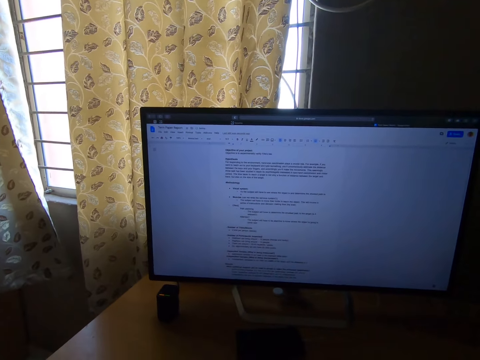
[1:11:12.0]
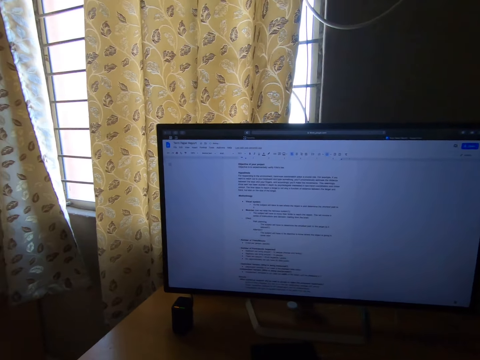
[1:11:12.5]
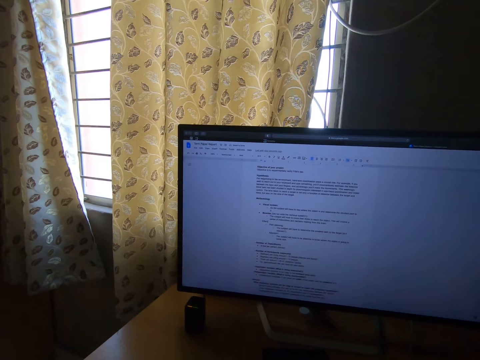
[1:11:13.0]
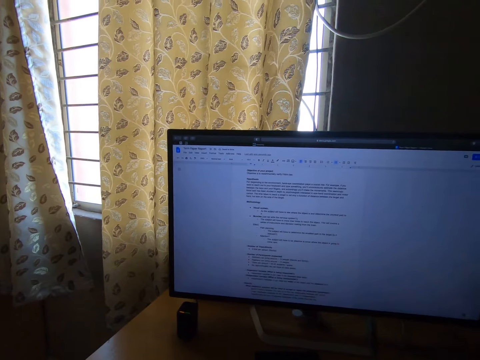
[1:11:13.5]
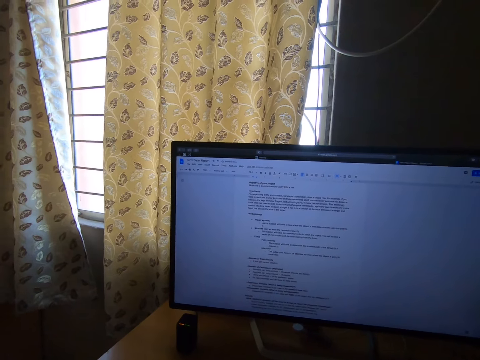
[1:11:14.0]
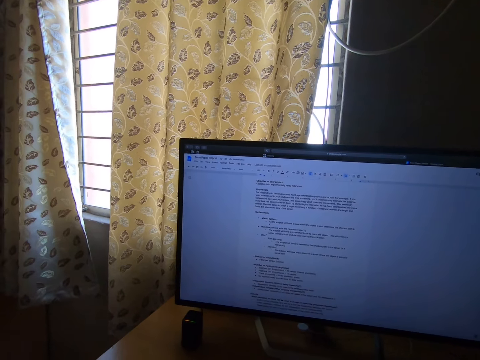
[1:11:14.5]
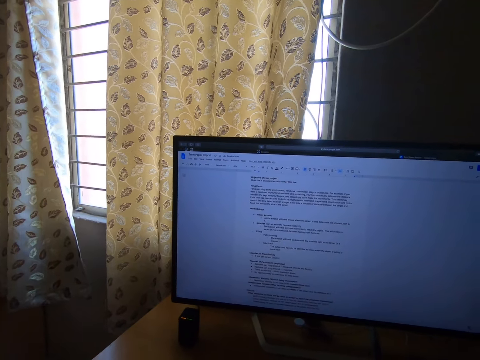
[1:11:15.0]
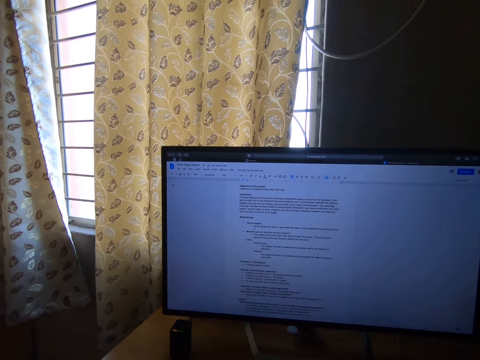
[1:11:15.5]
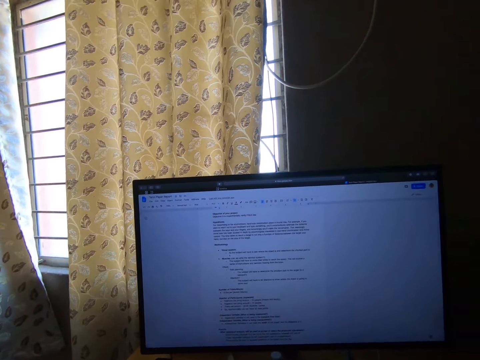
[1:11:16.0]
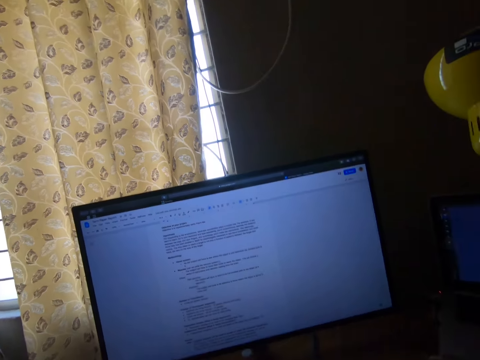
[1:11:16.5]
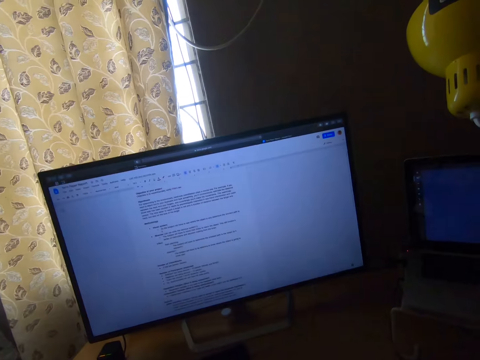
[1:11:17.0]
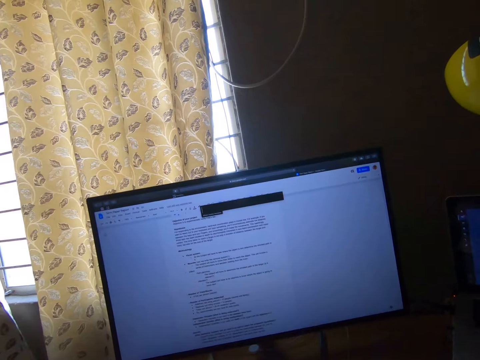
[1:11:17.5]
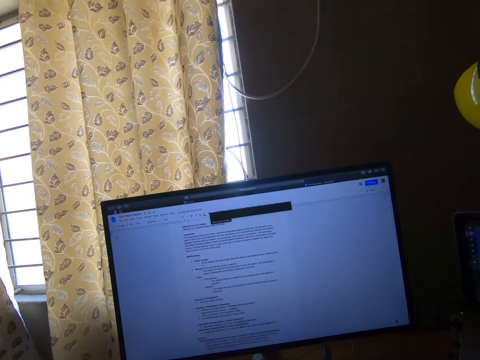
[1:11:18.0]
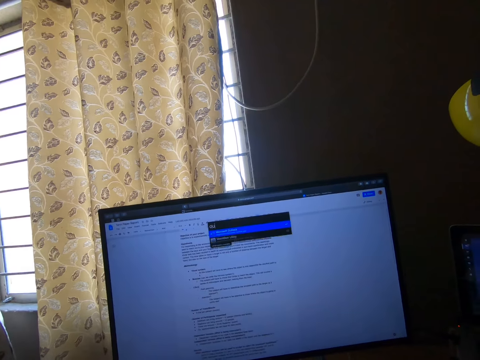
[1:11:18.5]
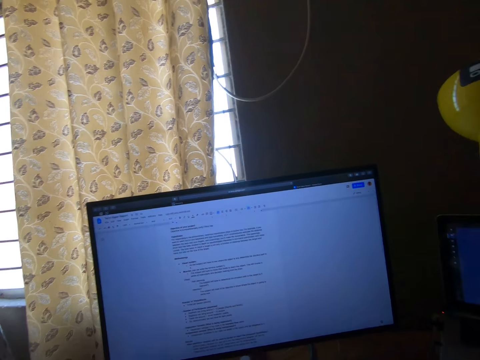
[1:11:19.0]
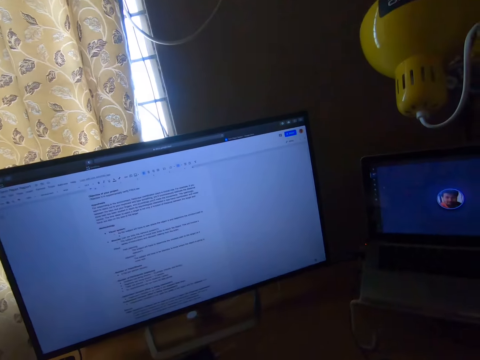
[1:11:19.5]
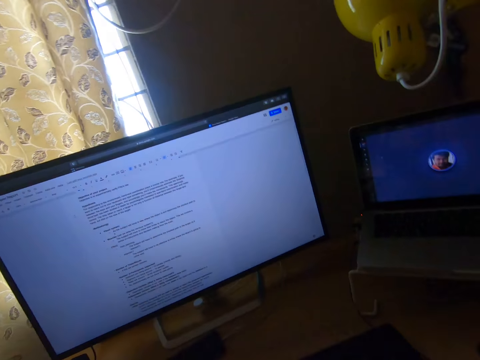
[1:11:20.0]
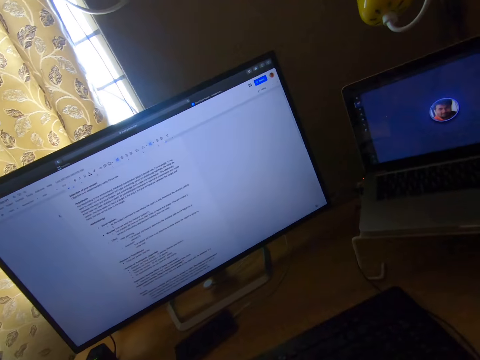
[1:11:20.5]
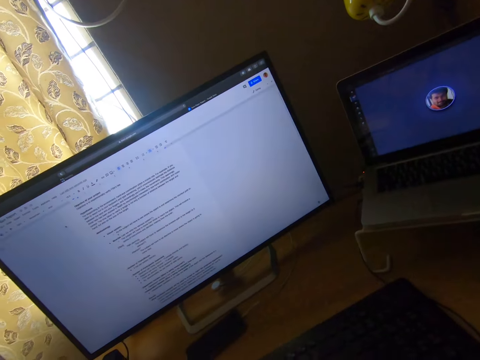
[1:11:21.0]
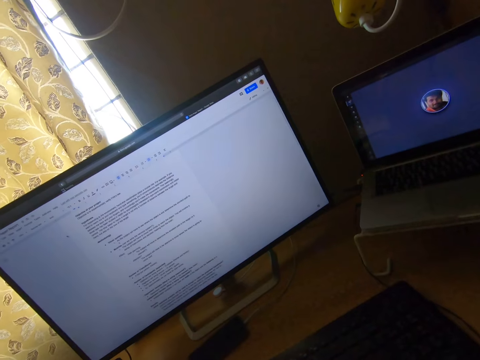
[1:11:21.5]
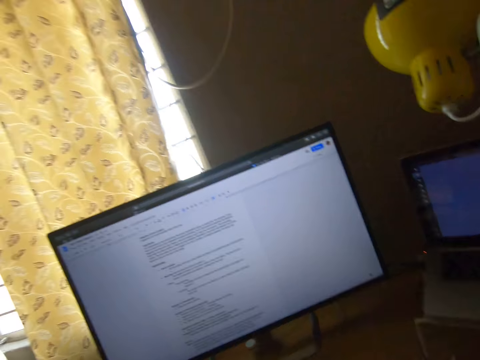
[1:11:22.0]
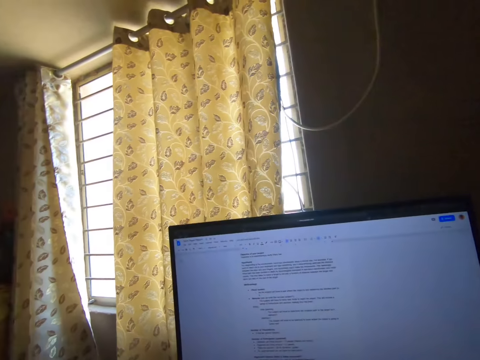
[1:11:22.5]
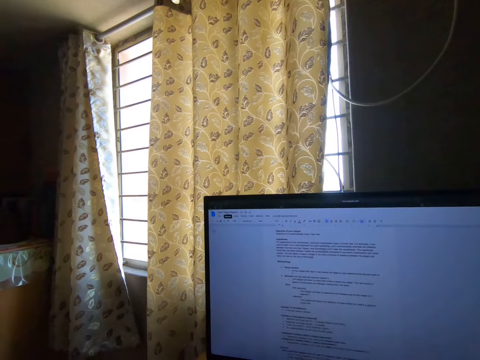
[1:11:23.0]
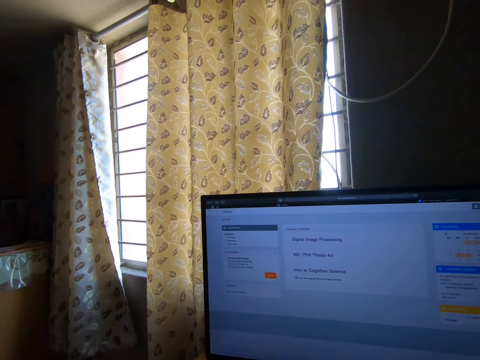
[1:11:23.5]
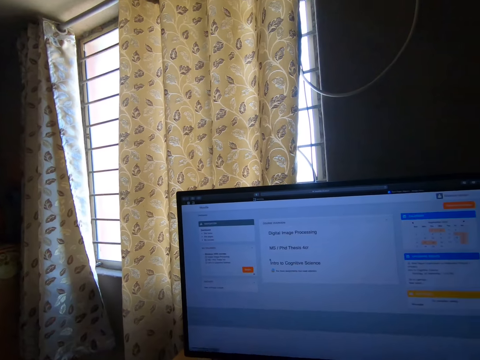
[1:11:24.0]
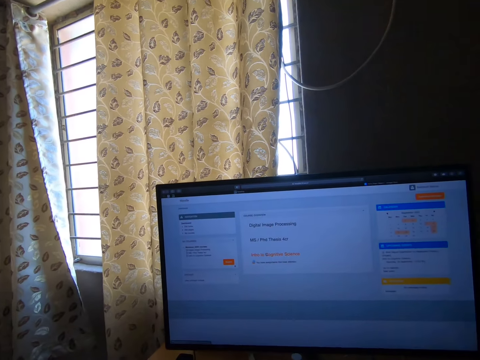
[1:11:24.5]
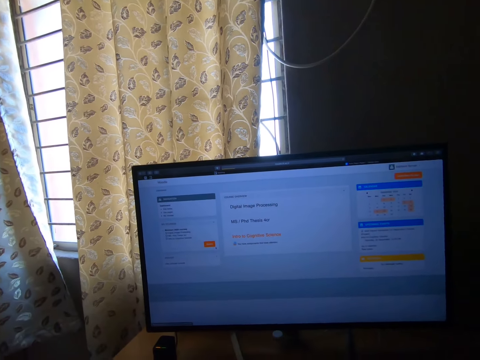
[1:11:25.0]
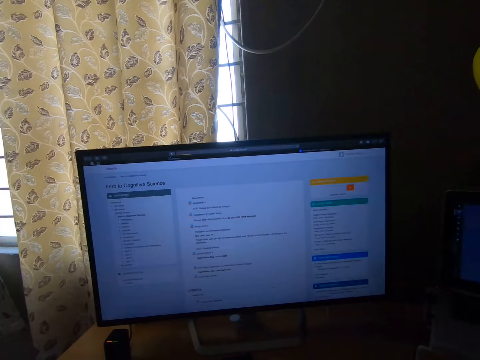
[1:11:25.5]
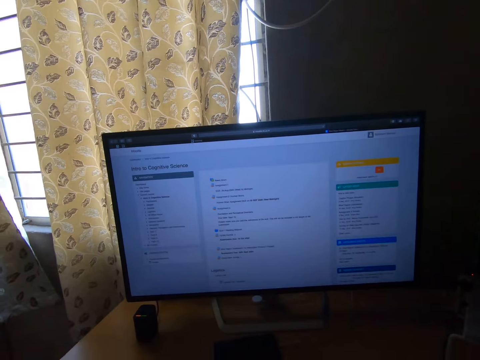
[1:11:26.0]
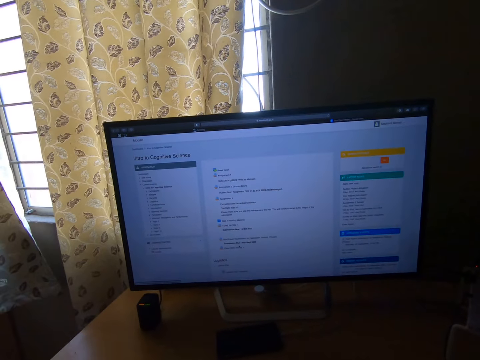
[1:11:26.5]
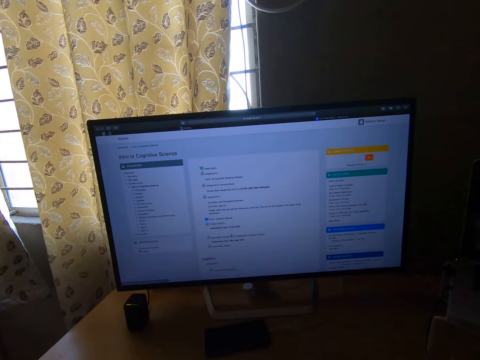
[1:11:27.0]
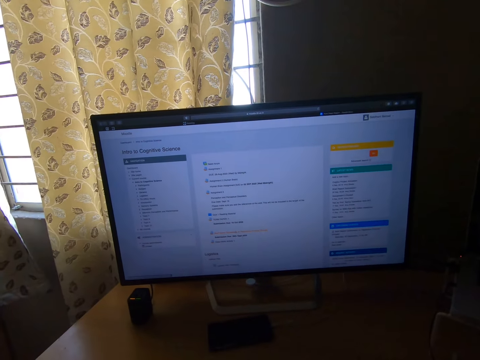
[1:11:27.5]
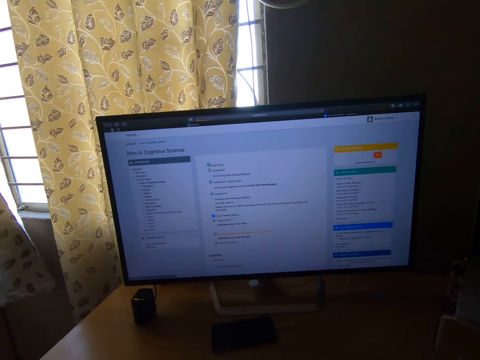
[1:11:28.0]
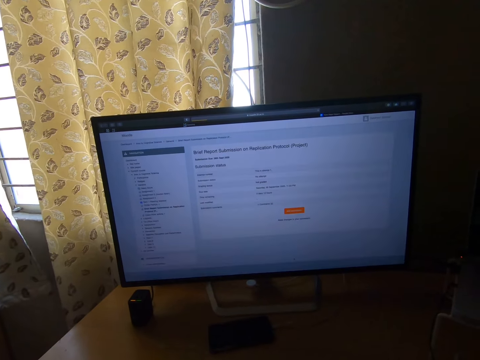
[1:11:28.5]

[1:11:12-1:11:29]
The camera wearer stares at the computer. They operate the computer. They stare at the computer. They scroll through the computer with the mouse.

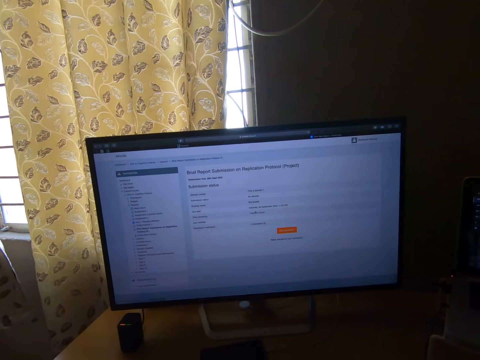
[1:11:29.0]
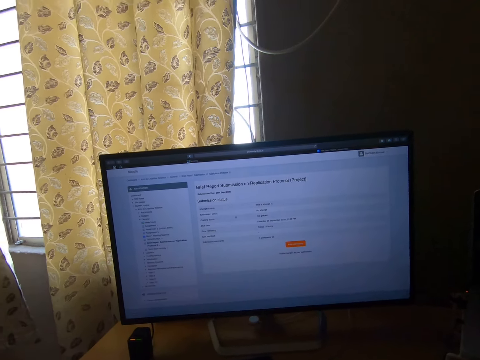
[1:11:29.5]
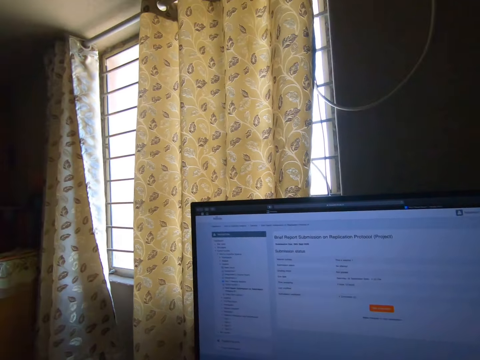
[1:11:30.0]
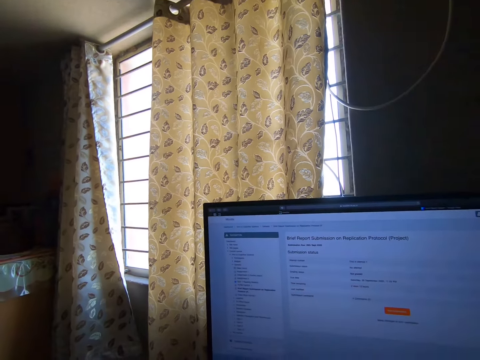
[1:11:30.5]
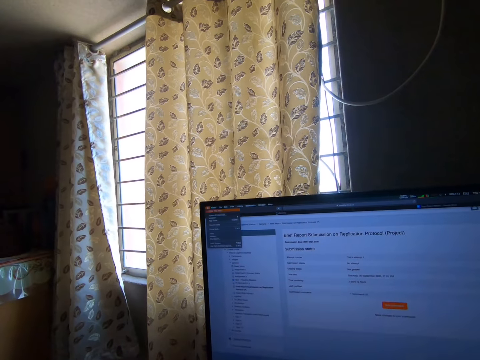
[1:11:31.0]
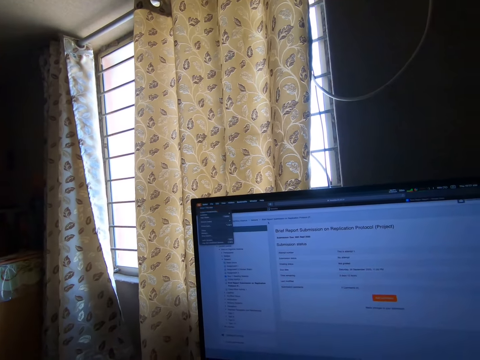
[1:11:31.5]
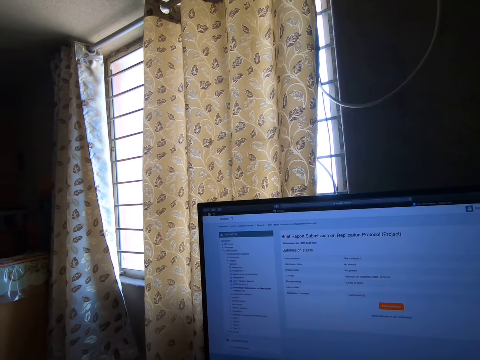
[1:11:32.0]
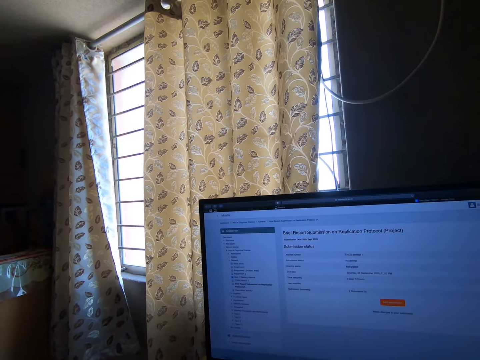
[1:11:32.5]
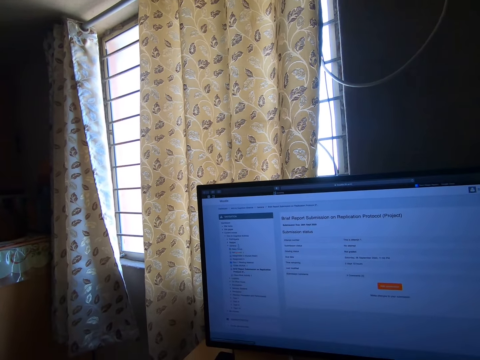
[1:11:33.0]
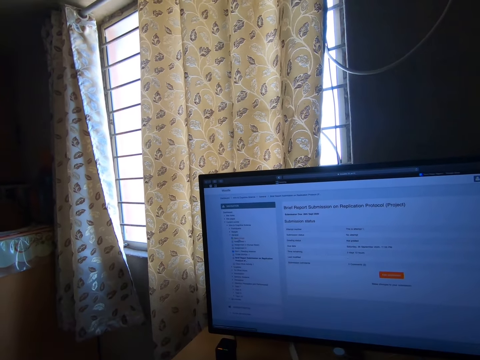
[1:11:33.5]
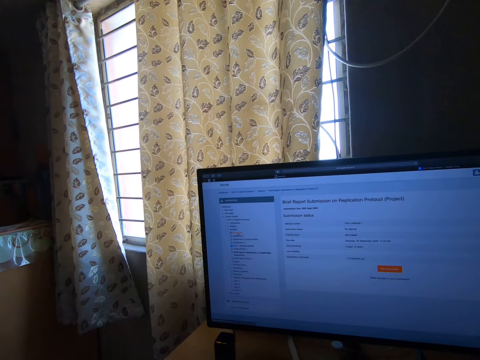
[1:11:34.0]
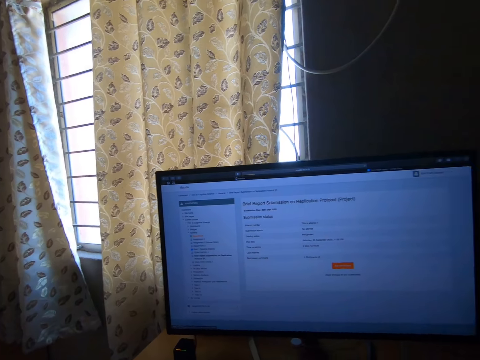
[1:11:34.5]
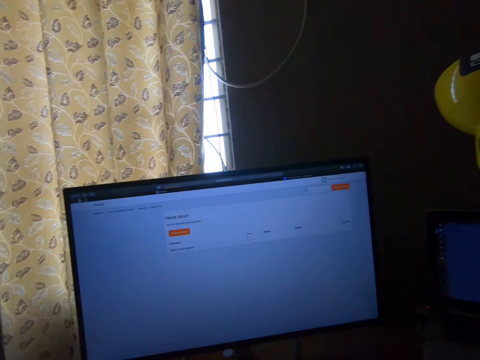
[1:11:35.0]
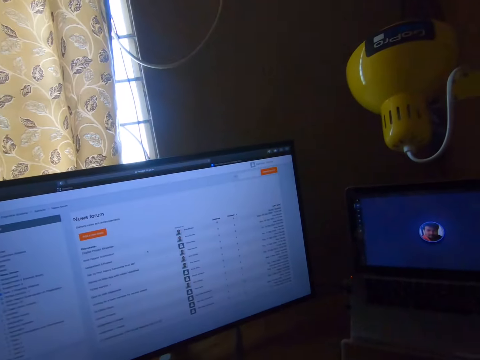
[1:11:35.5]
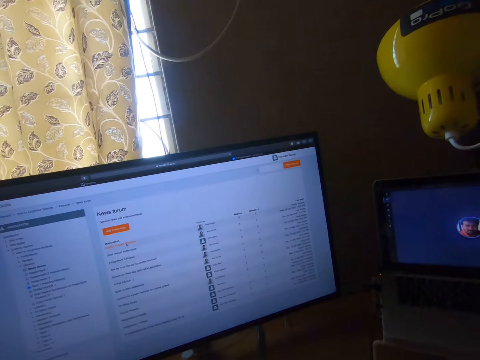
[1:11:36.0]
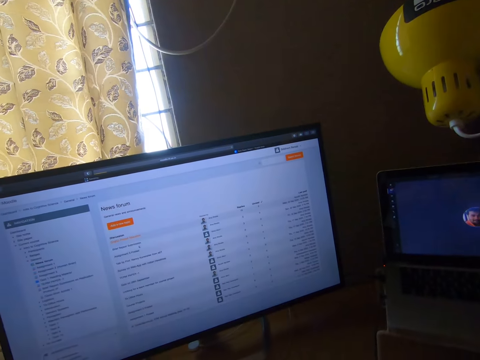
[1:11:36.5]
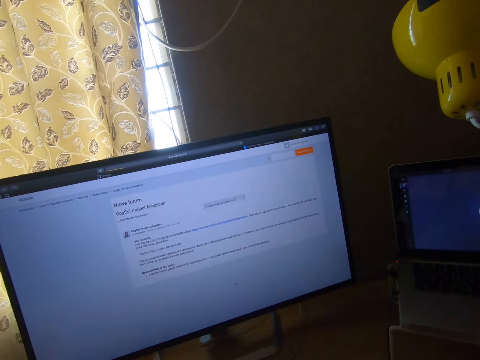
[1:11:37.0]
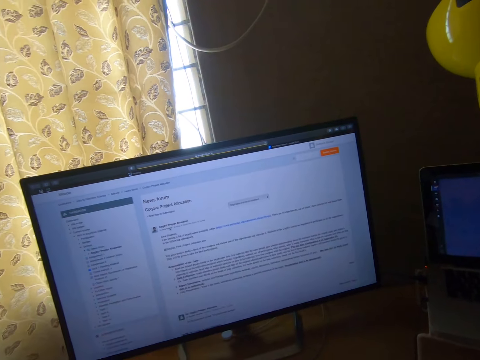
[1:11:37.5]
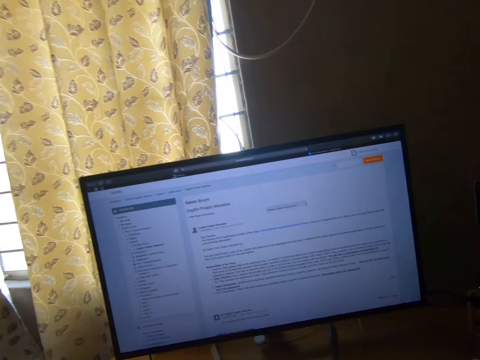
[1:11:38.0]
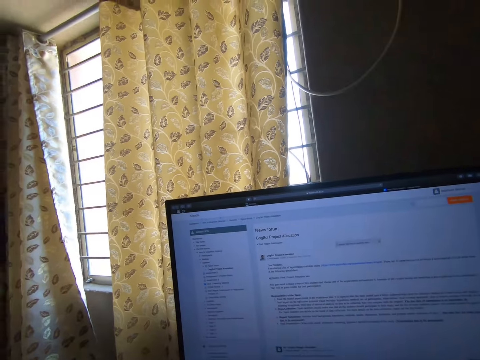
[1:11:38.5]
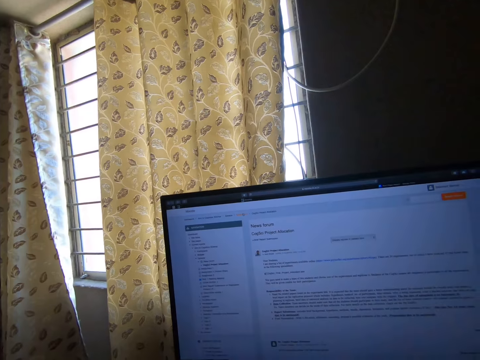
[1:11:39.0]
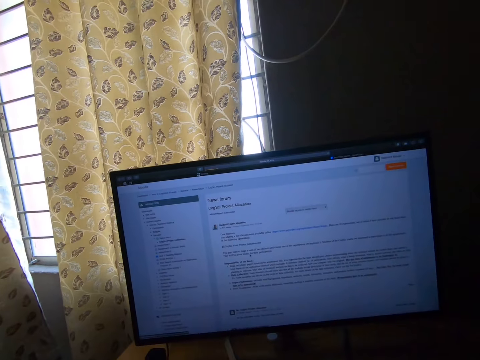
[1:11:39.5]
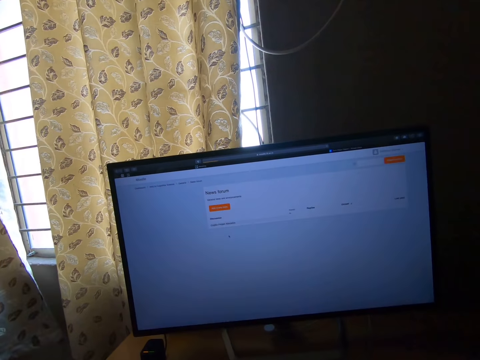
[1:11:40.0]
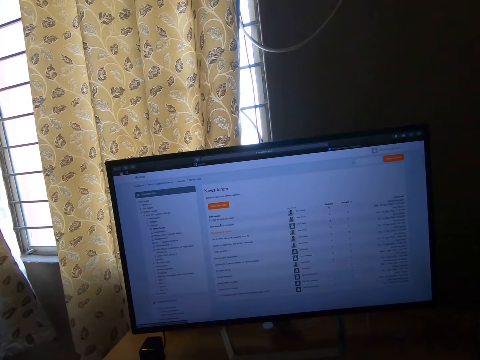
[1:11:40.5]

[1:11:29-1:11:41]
The camera wearer stares at the computer. They operate the computer. They stare at the computer. They operate the computer.
